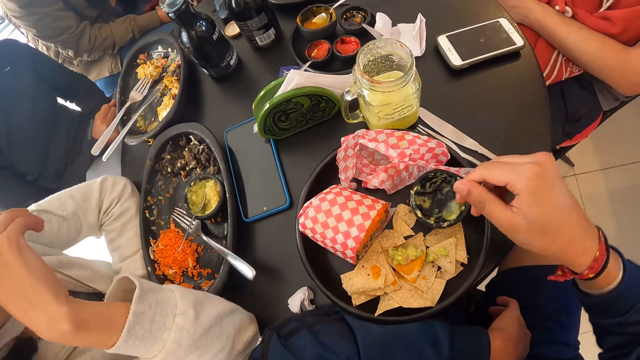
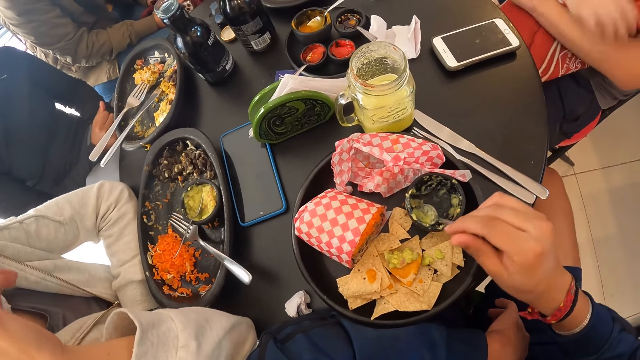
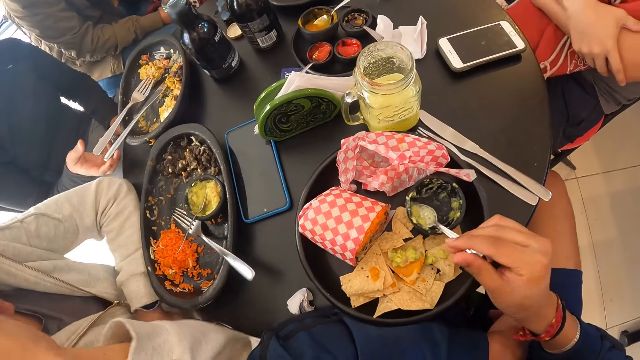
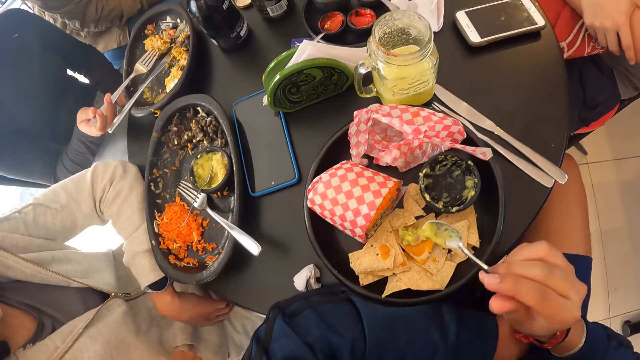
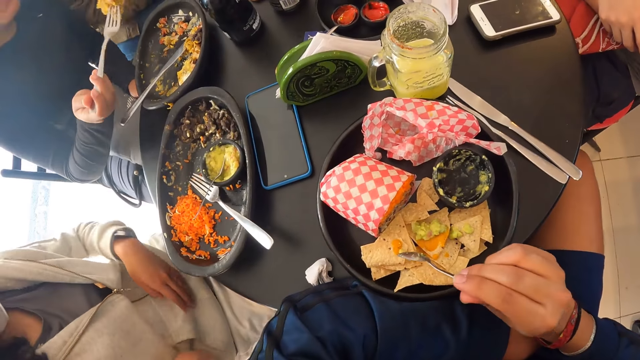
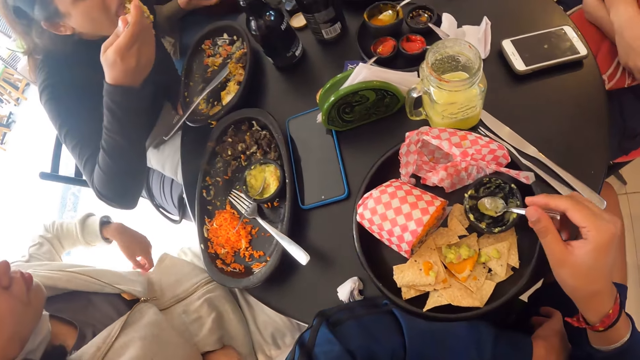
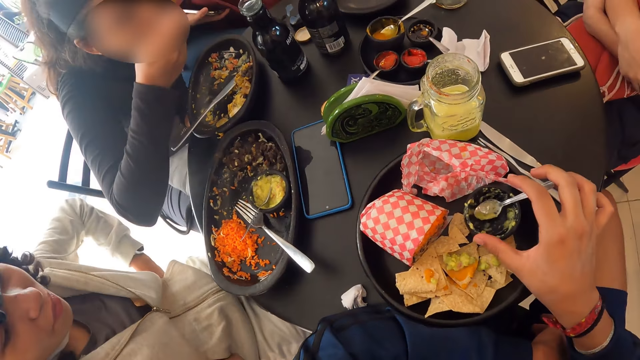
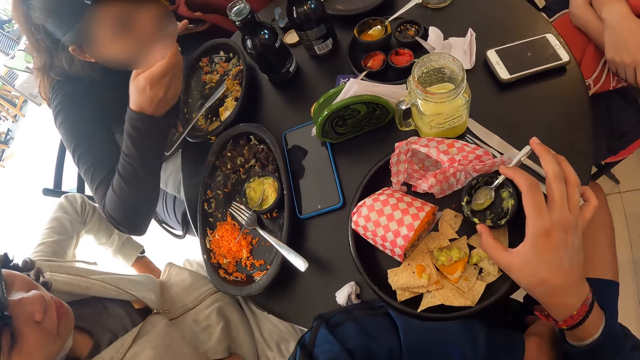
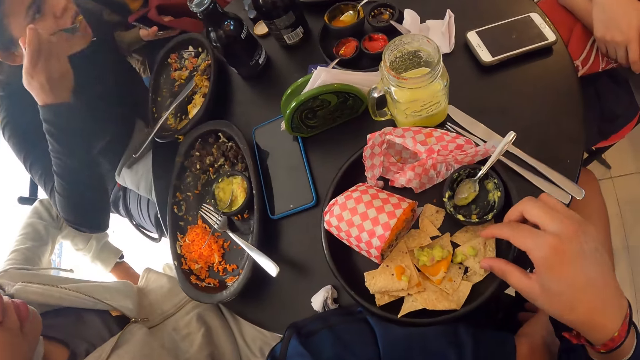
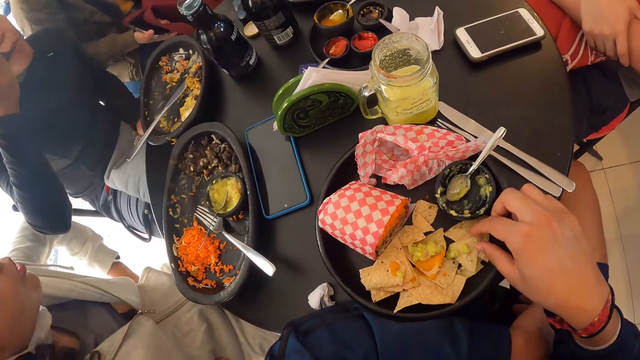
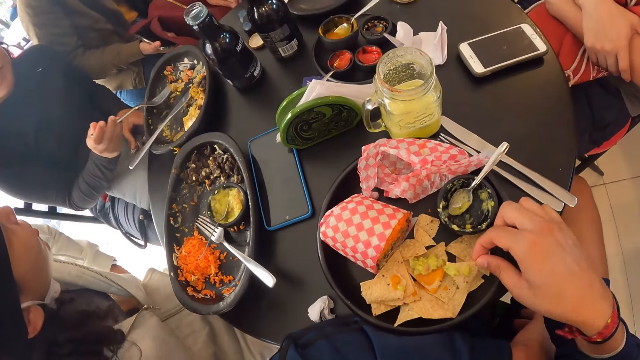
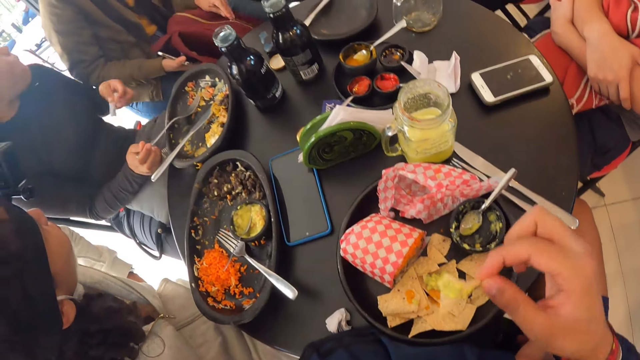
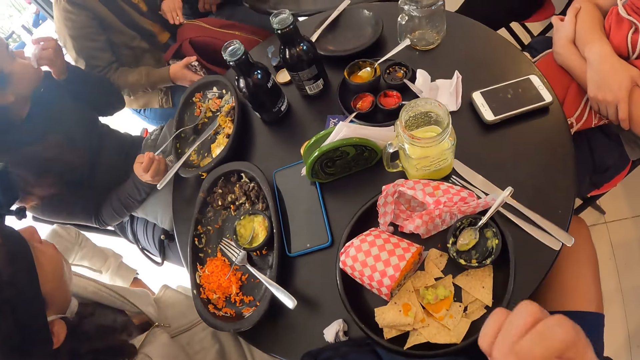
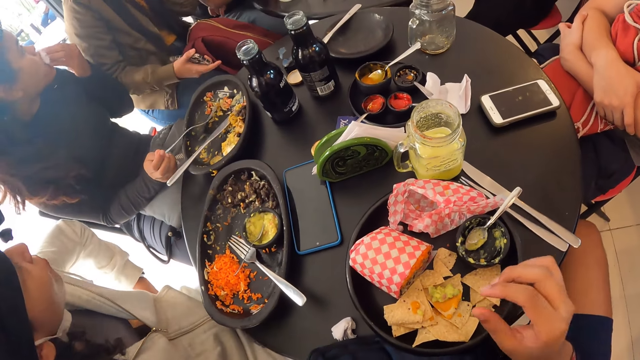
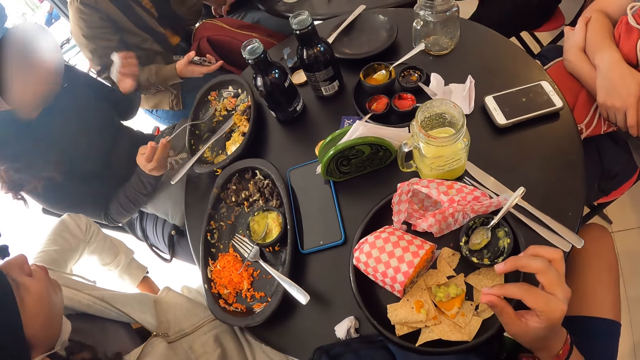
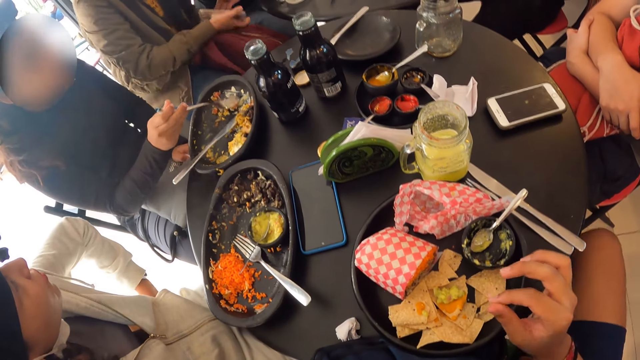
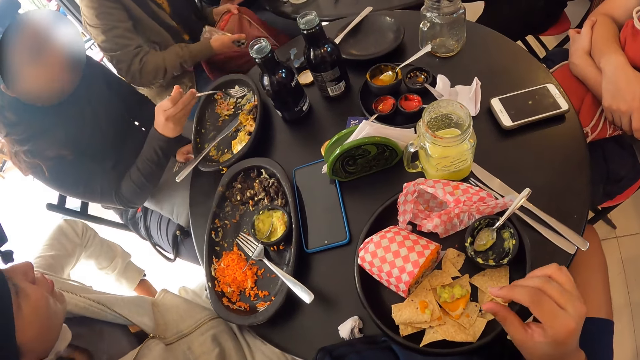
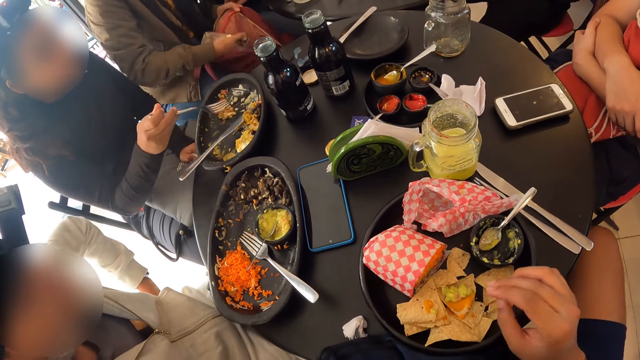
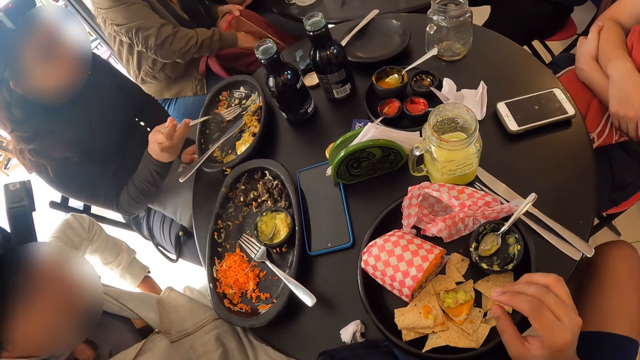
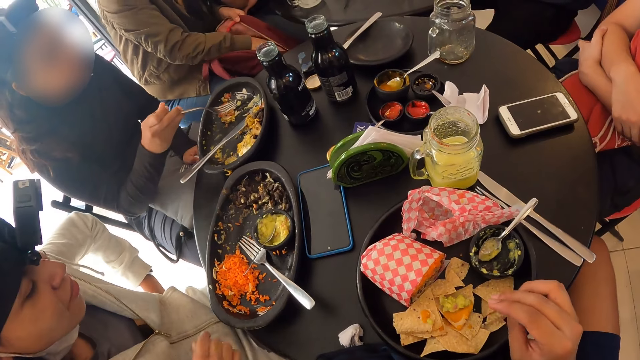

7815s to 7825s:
The camera wearer packs guacamole from the dip-bowl with the spoon in her right hand and pours guacamole on a tortilla chip with the spoon in her right hand. The woman eats from the fork in her right hand. The camera wearer drops the spoon in the plate. They move the dip-bowl with her right hand and adjust the plate. They grab the tortilla chip from the plate with her left hand and pick up the spoon from the plate. They eat the tortilla chip in her right hand. They rub his fingers.

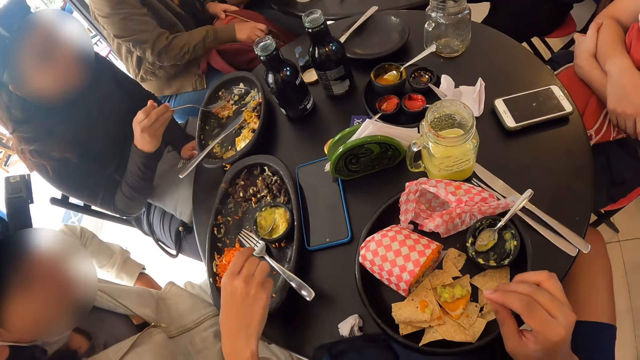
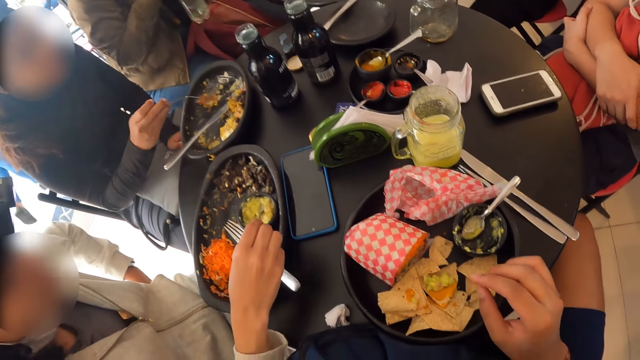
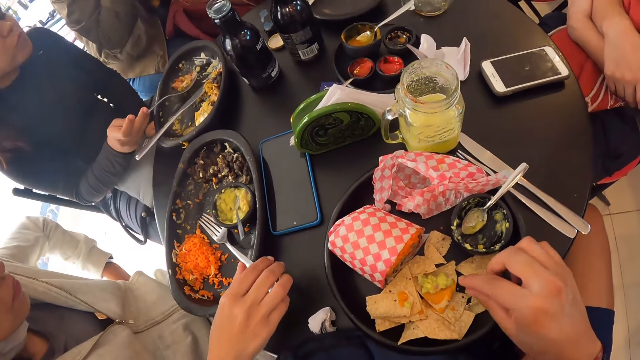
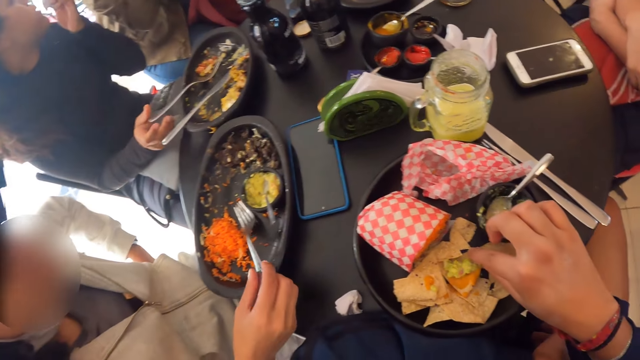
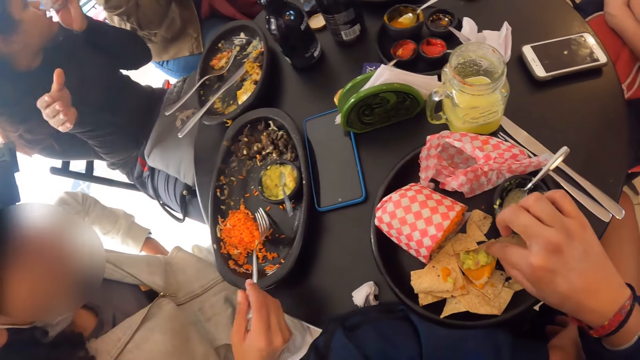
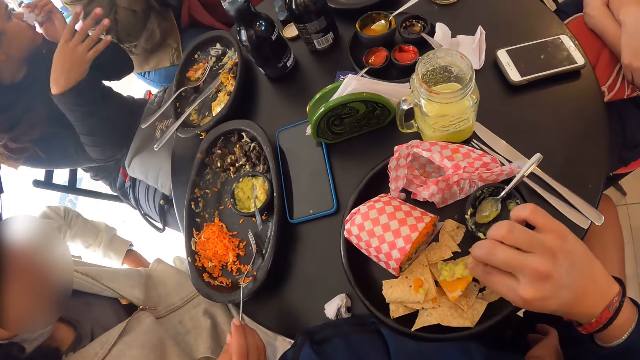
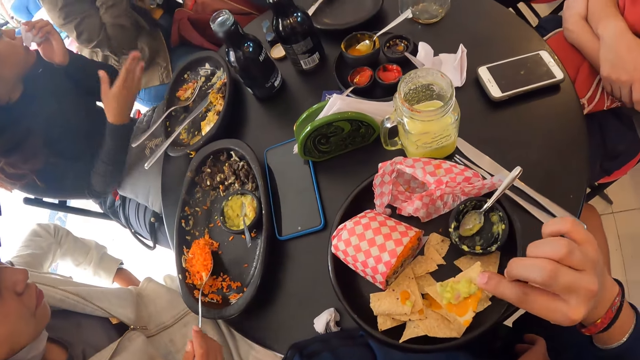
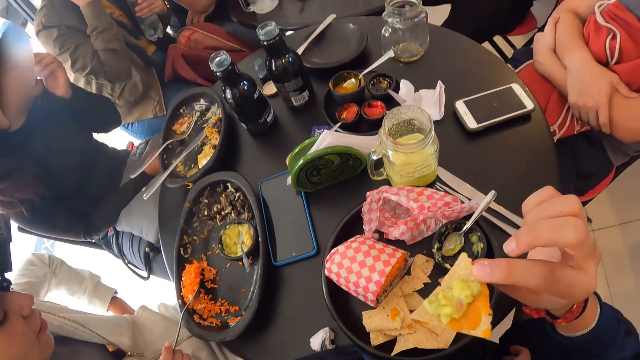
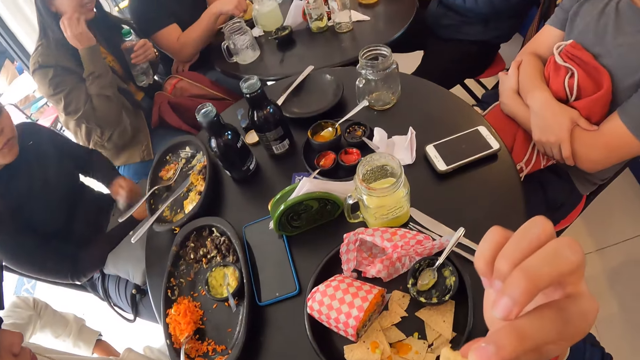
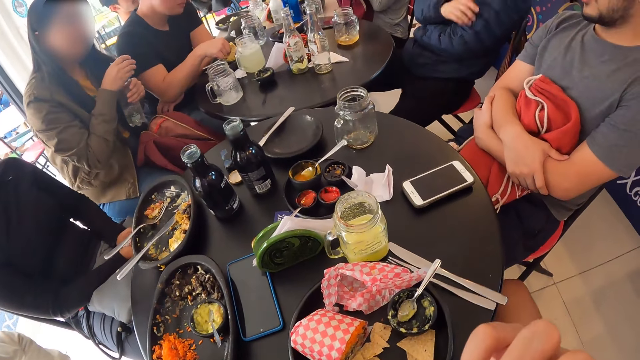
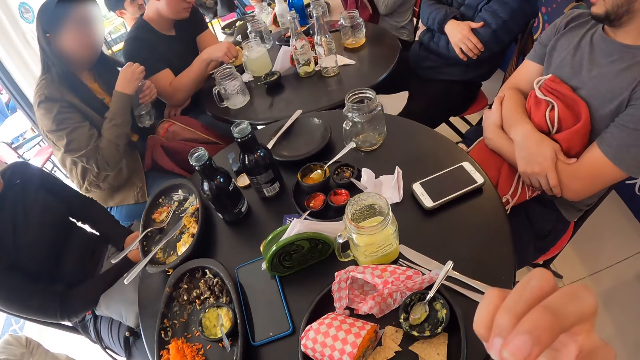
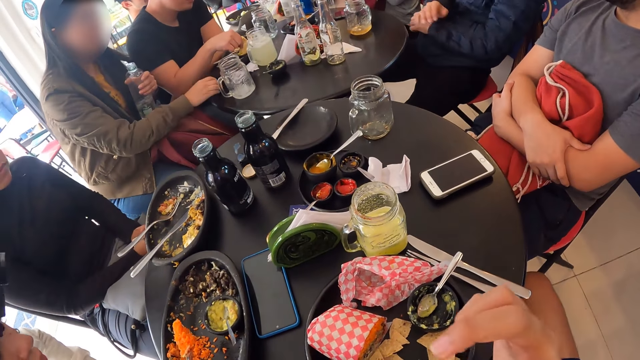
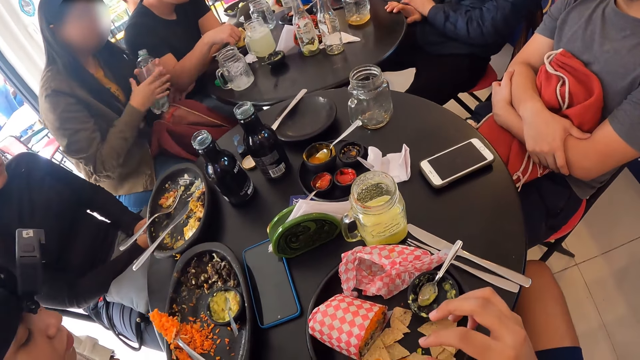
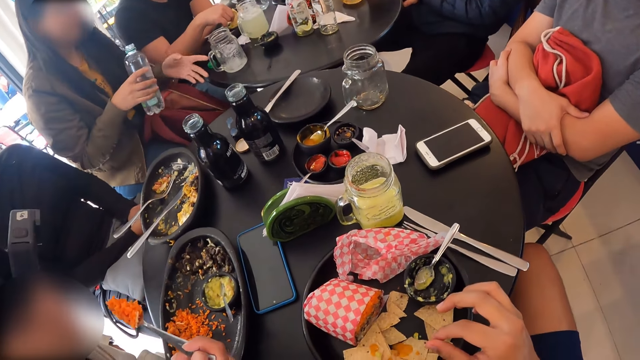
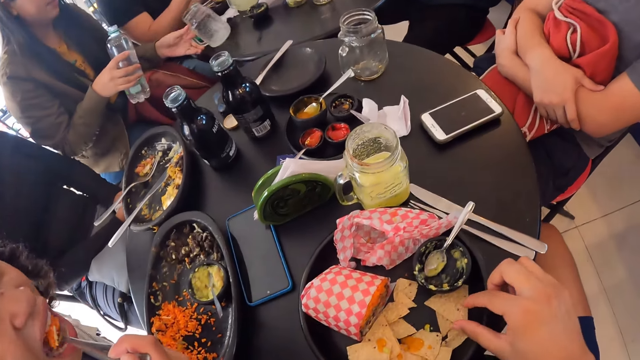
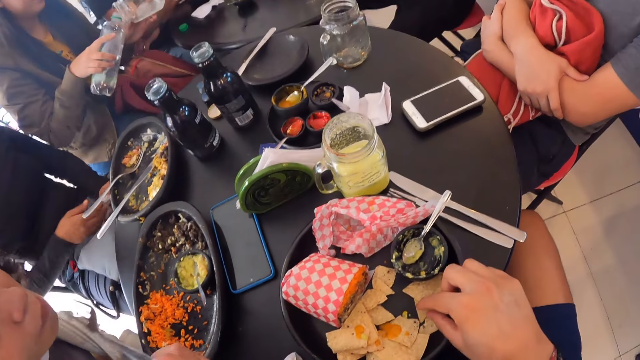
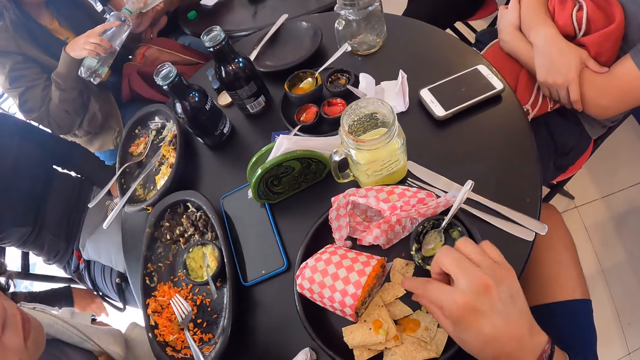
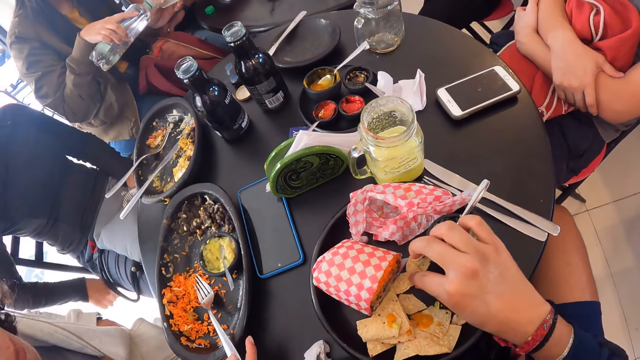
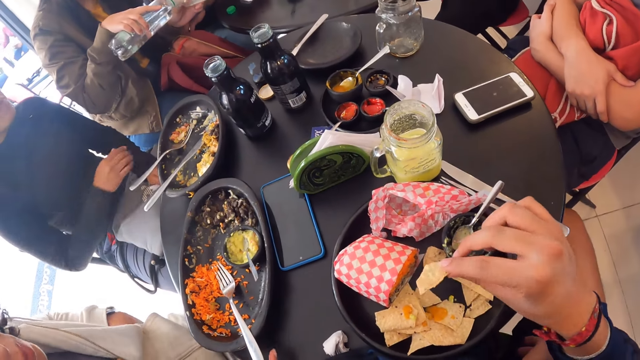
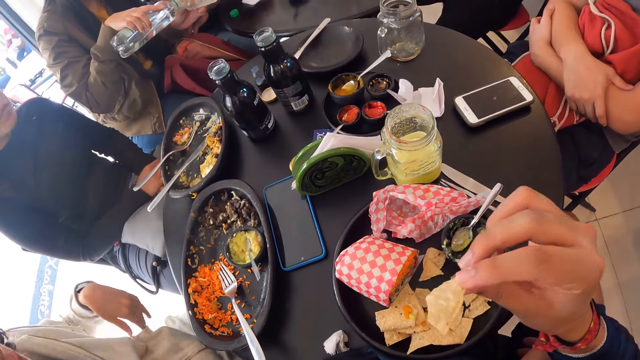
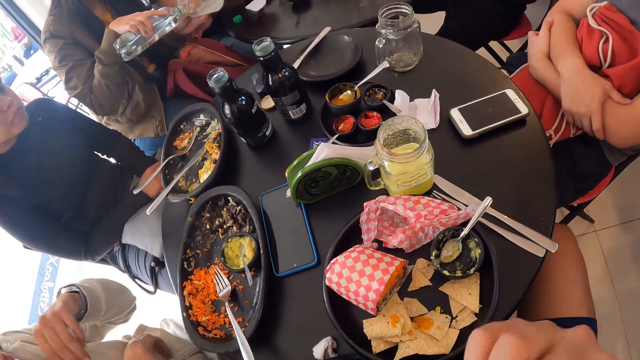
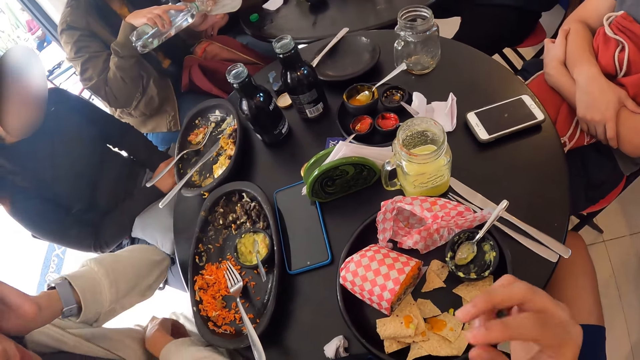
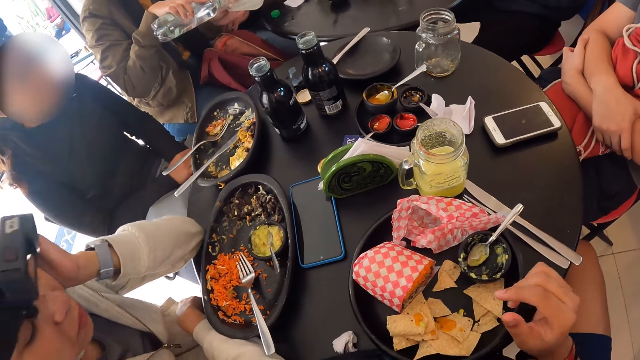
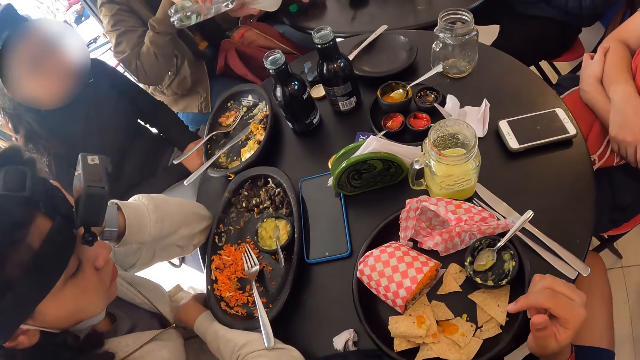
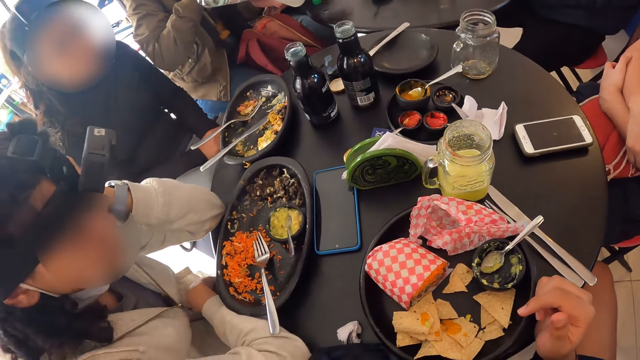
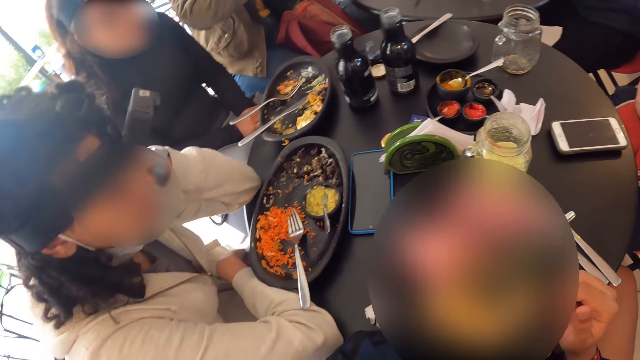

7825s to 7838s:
The camera wearer grabs the tortilla chip from the plate with her left hand. She eats the tortilla chip in her right hand. A woman grabs a cup from a table with her left hand. Another woman eats from the fork in her right hand. The first woman pours water into the cup from the bottle in her right hand. The camera wearer grabs the tortilla chip from the plate with her right hand. She eats the tortilla chip in her right hand. She looks around.
